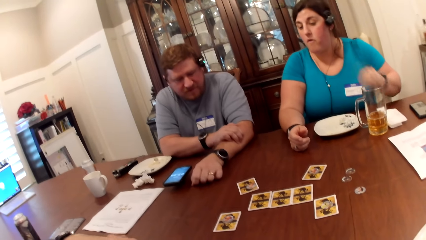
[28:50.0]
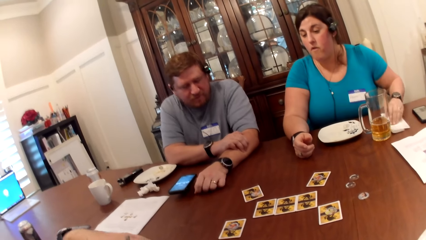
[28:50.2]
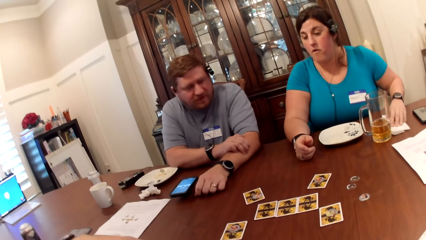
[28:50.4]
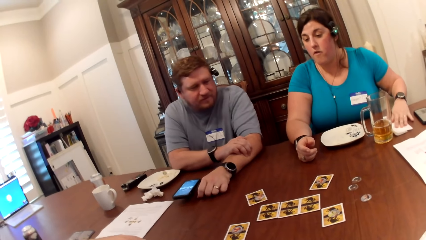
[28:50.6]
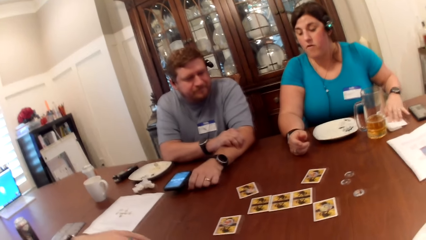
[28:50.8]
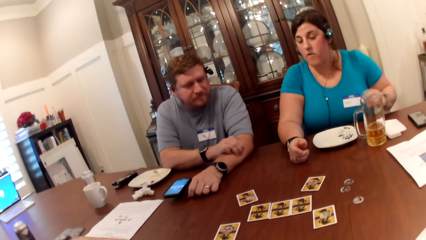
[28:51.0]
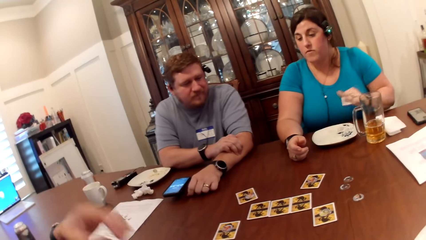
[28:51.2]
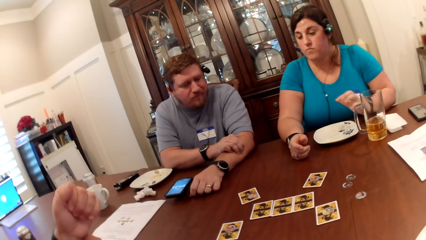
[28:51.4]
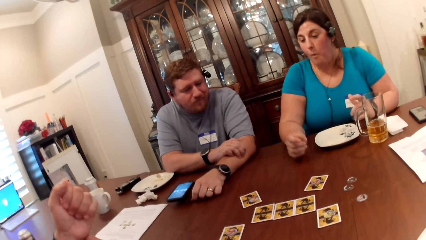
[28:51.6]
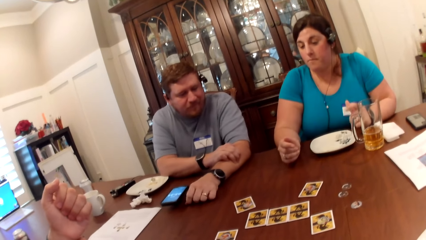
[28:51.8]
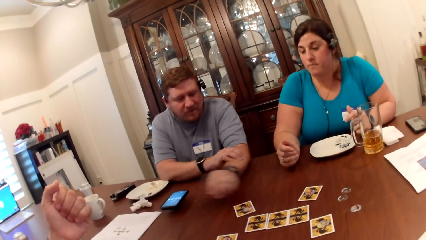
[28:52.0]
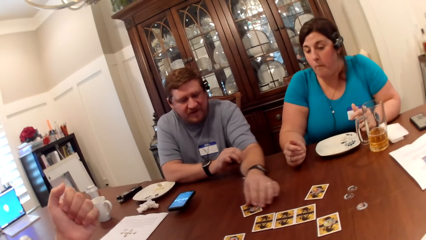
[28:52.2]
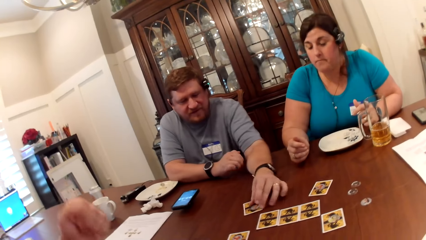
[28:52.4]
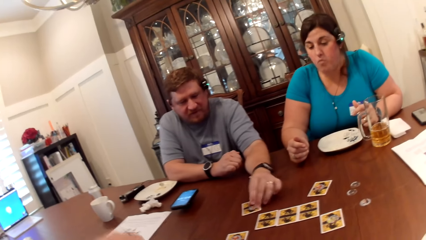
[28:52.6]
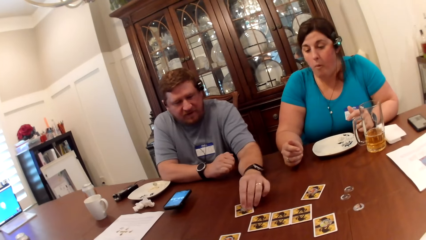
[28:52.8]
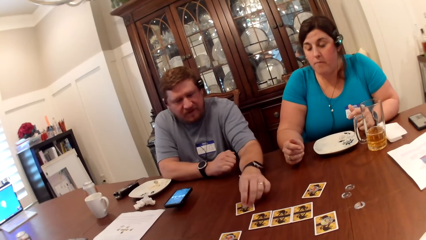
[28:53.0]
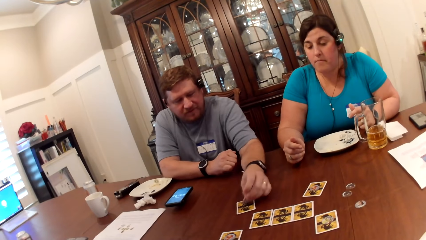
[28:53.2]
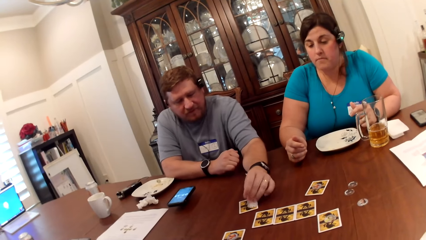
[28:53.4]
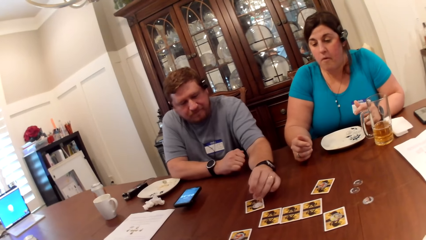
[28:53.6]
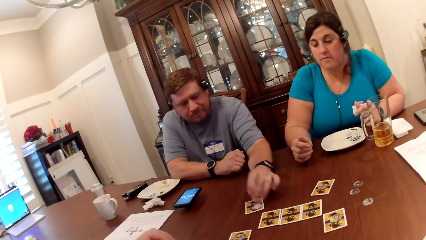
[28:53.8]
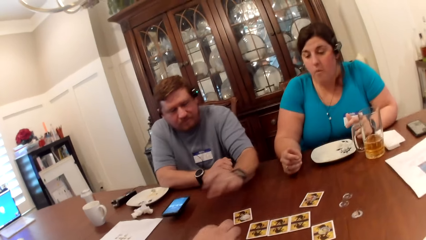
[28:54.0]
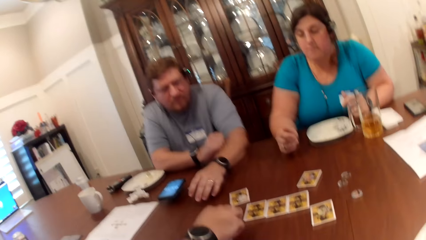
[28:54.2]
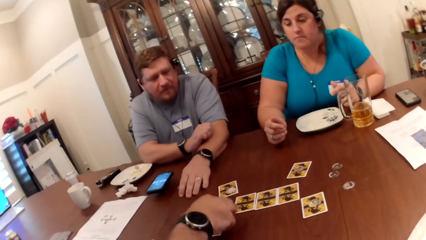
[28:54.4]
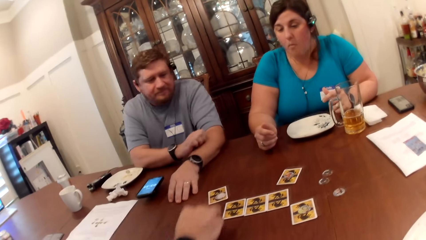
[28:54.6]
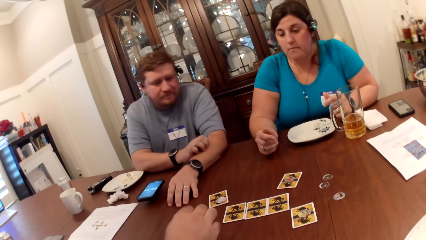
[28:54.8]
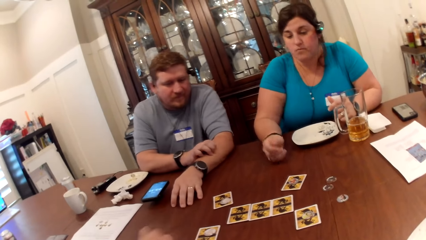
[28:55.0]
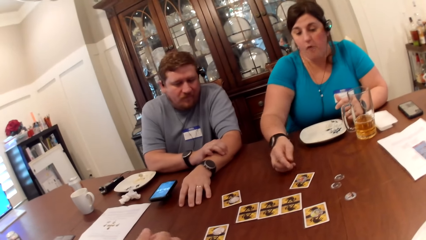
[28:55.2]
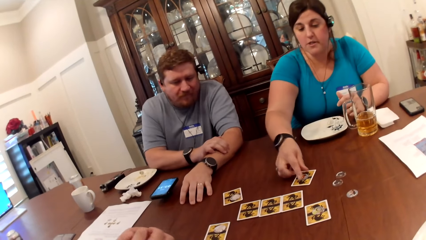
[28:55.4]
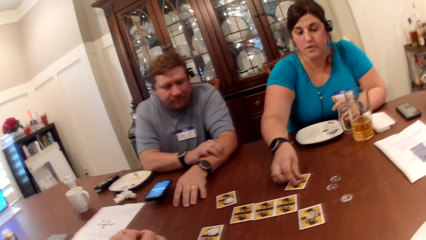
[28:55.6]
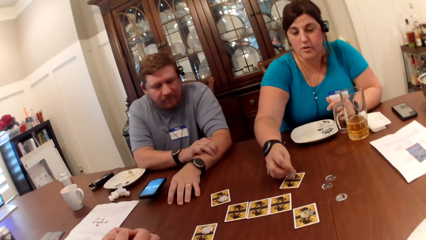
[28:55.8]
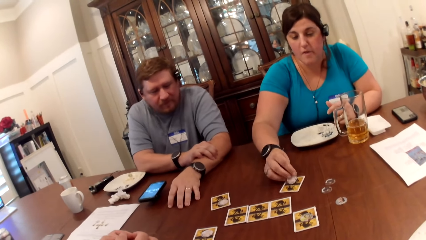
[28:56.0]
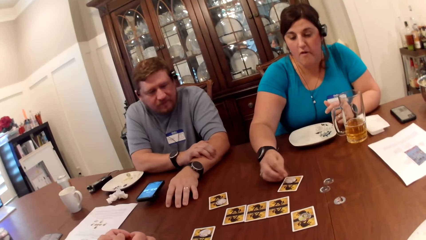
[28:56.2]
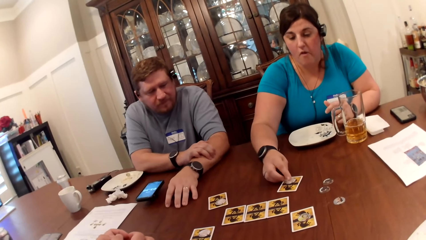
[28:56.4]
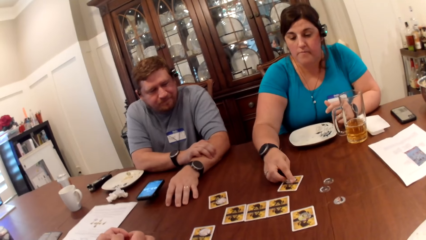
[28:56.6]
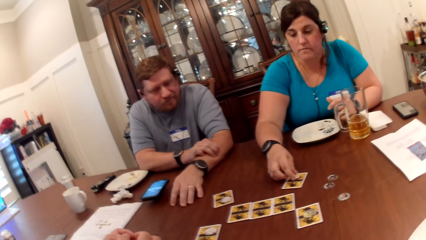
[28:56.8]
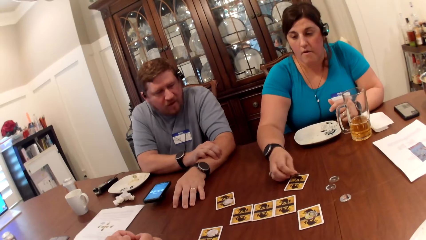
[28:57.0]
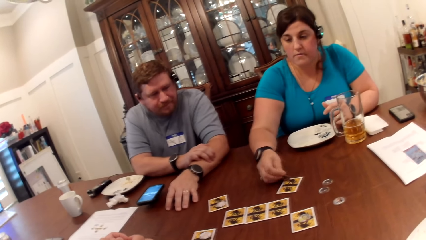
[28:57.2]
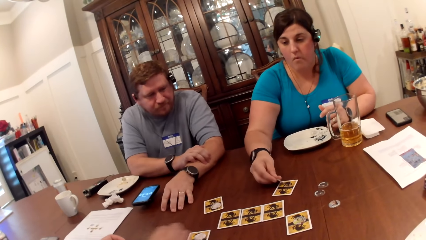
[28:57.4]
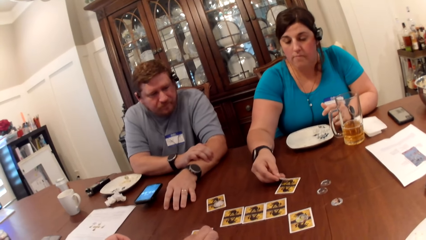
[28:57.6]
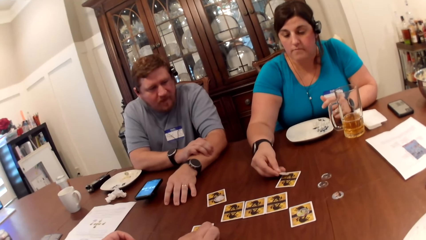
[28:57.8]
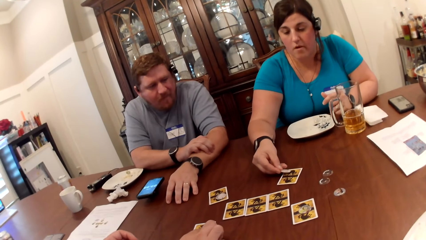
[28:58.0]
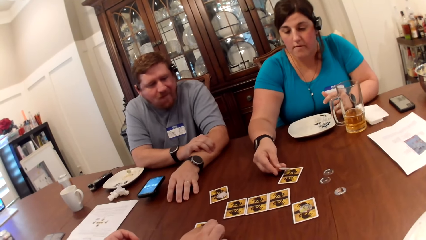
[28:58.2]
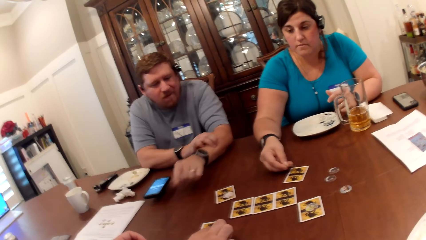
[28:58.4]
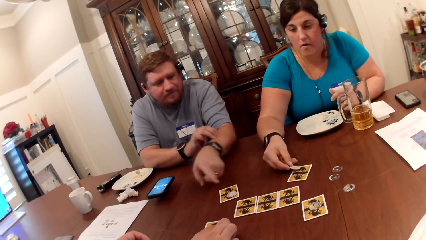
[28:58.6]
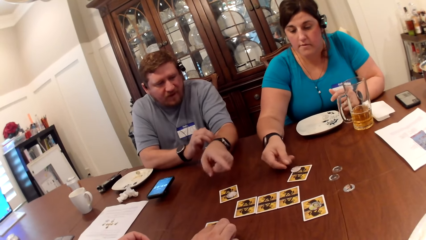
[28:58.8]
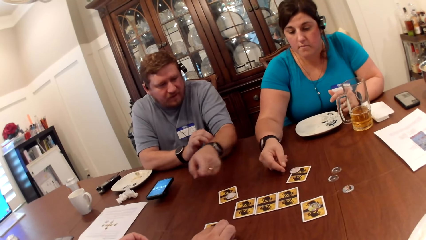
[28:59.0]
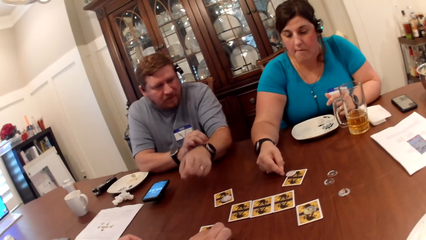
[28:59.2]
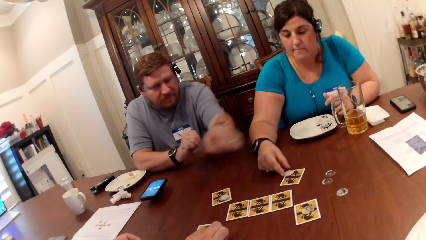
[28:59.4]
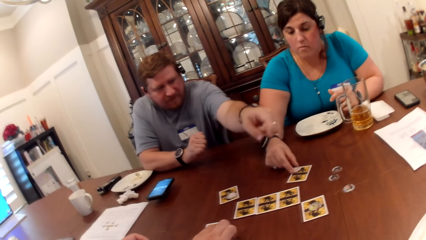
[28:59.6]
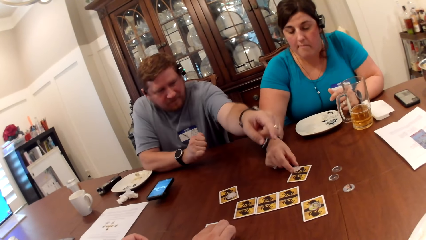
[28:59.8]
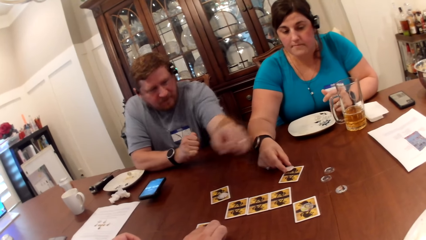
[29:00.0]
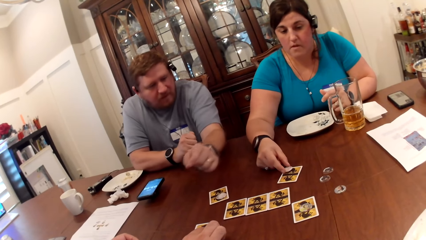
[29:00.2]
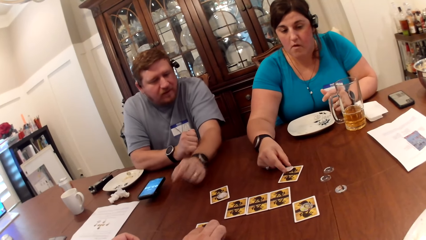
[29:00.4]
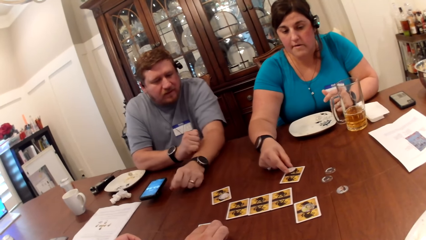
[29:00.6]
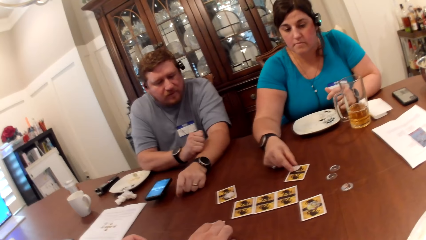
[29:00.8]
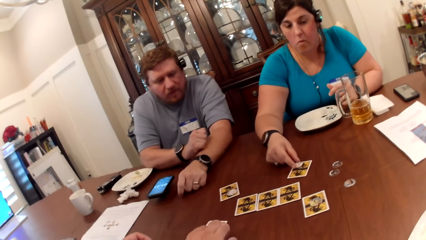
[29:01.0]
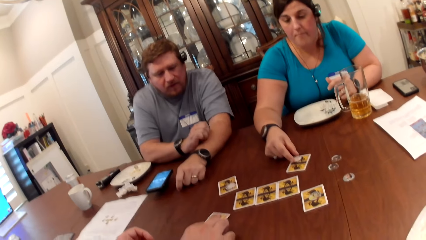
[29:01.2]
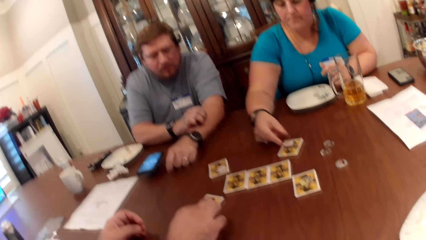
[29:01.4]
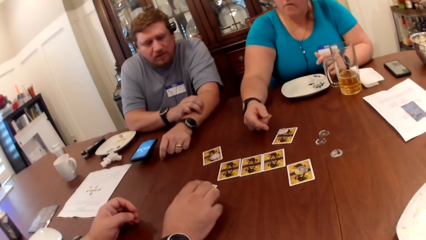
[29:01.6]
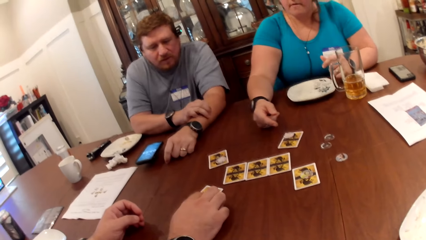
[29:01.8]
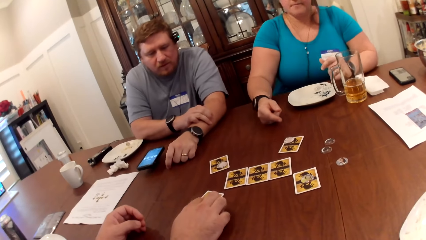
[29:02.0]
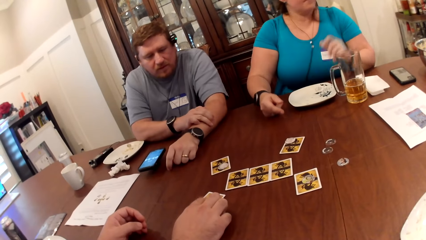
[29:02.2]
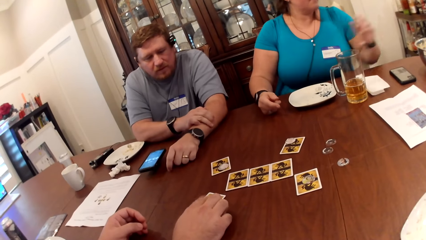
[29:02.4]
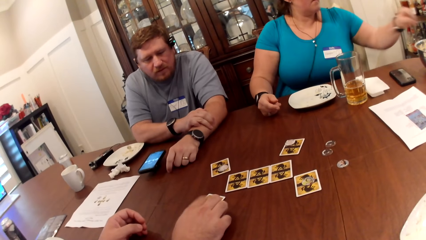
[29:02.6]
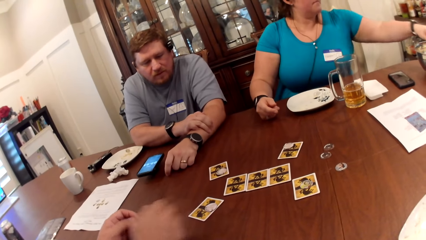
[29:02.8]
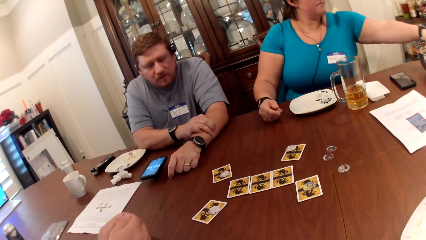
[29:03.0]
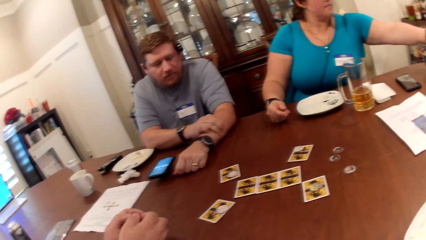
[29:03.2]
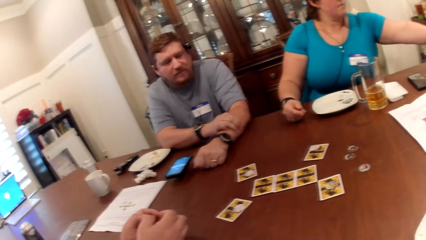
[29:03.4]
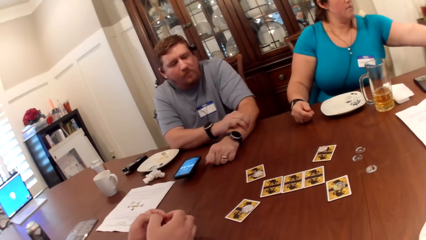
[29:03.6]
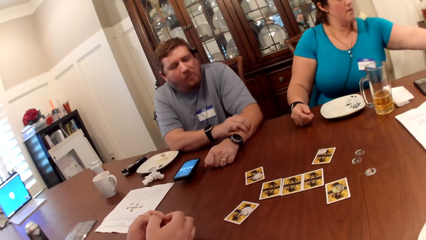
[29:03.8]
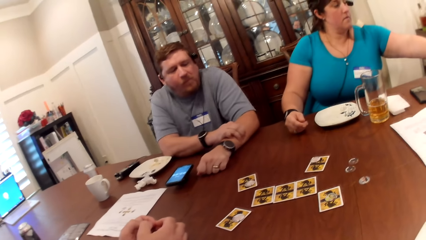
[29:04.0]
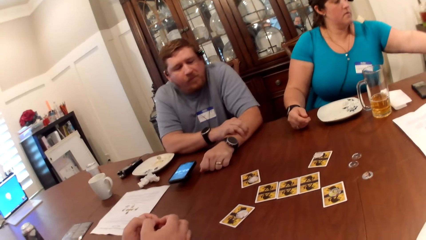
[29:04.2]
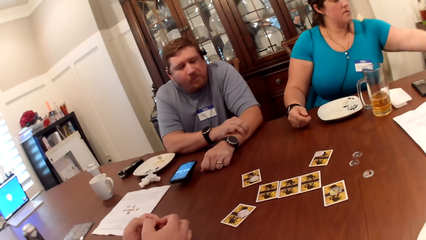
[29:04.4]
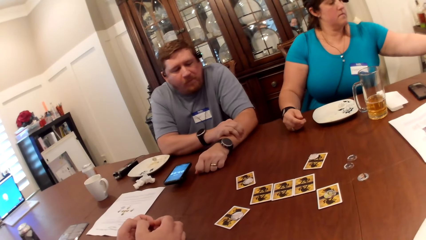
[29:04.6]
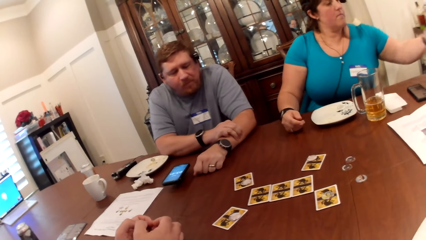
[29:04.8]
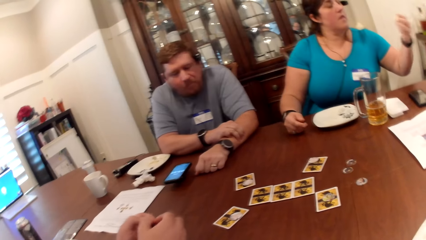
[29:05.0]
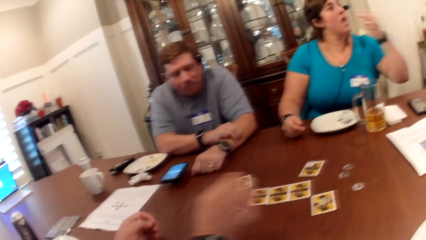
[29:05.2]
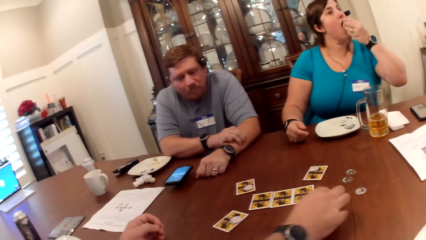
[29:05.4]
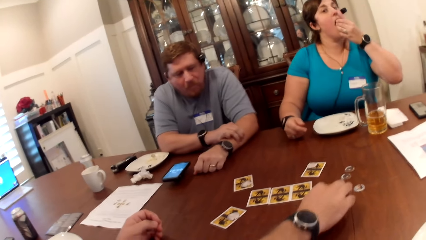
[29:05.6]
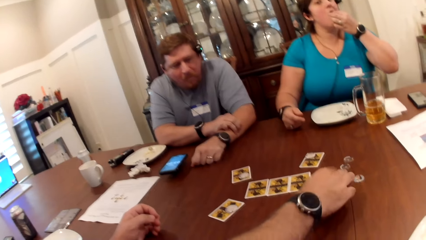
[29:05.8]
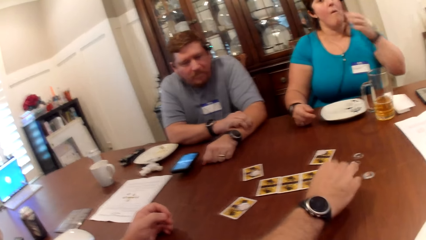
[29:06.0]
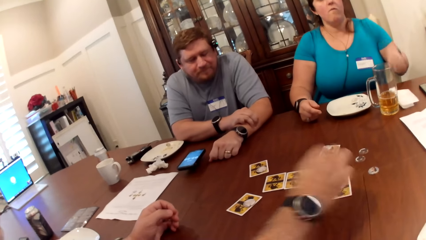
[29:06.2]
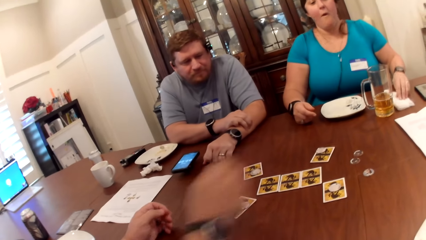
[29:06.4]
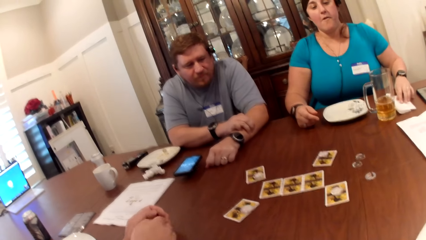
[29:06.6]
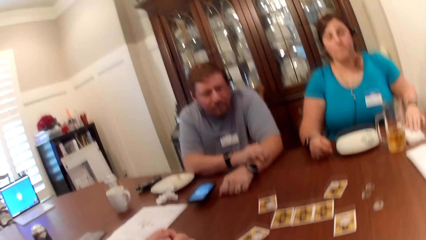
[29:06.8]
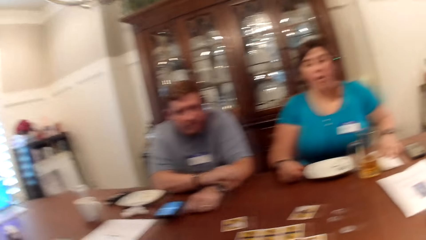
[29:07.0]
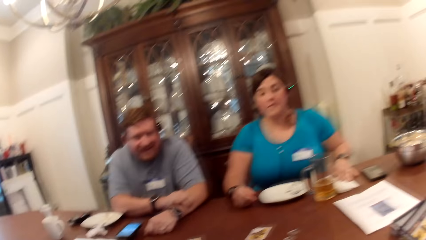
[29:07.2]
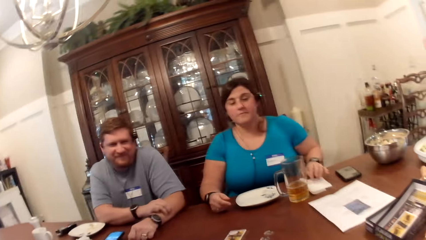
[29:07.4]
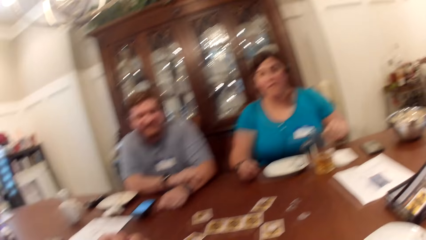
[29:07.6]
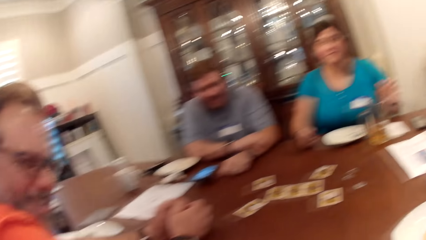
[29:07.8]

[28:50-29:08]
The woman cleans her left hand on the serviette. A man dialogues with the camera wearer. The man flips the token on the card on the table with his left hand. Another man flips the game piece on the card on the table with his right hand. The woman flips the token on the card with her right hand. The first man points at the cards. The other man taps the game piece on the card on the table. The woman picks up some popcorn in the bowl on the table with her left hand. The woman eats the popcorns in her left hand. The camera wearer converses with the woman, the first man and the other man. The other man flips the token on the card on the table with his right hand and plays cards. The woman cleans her left hand on the serviette.
